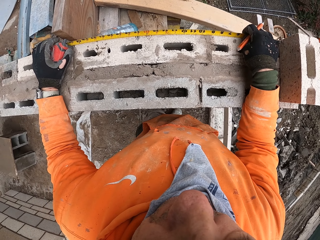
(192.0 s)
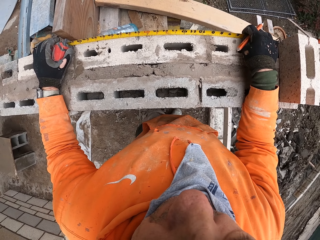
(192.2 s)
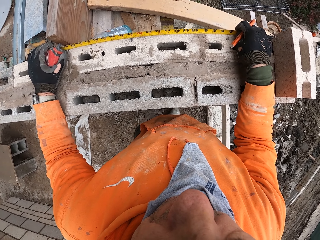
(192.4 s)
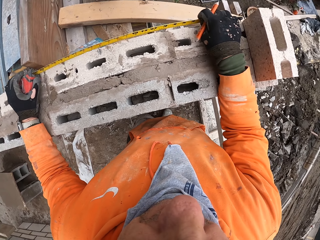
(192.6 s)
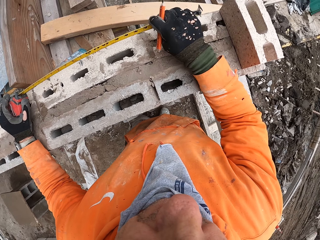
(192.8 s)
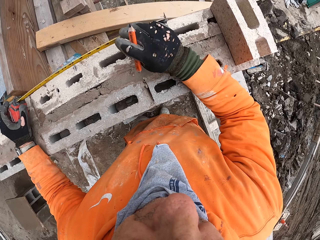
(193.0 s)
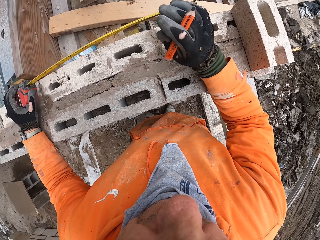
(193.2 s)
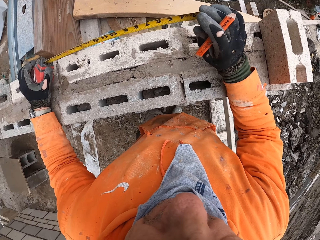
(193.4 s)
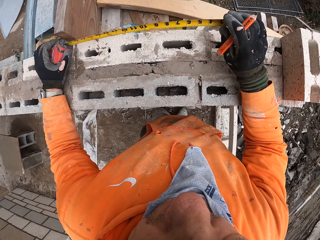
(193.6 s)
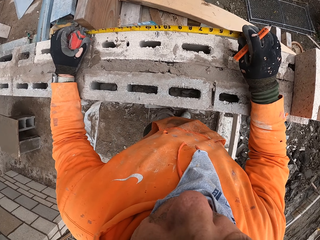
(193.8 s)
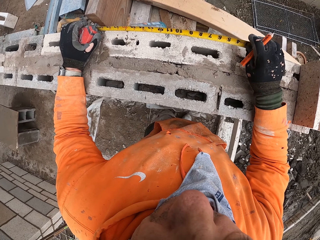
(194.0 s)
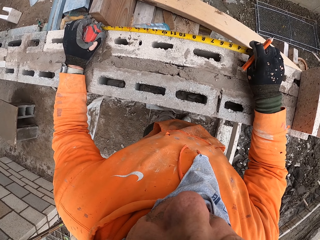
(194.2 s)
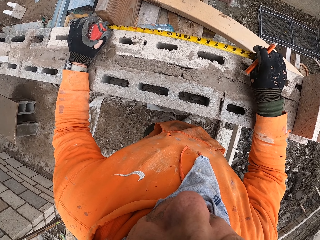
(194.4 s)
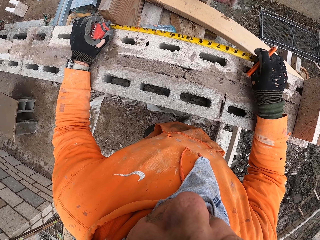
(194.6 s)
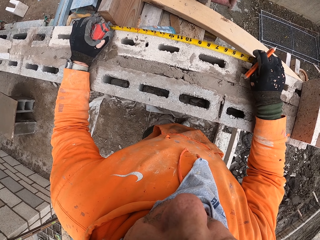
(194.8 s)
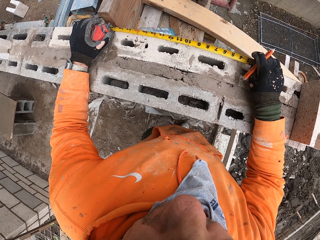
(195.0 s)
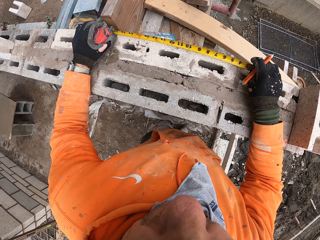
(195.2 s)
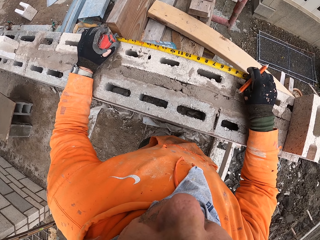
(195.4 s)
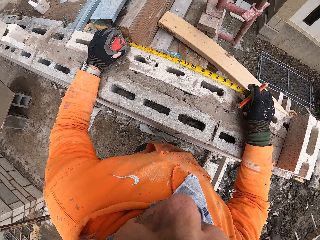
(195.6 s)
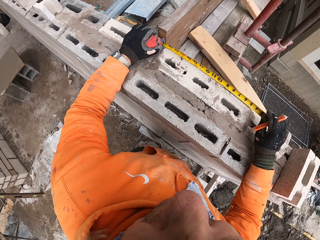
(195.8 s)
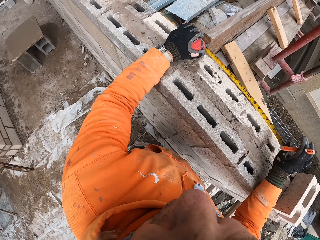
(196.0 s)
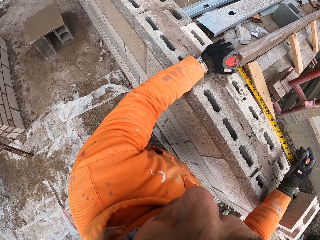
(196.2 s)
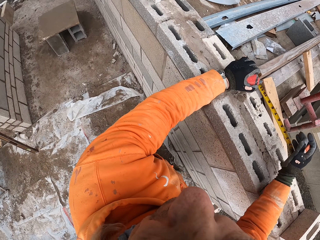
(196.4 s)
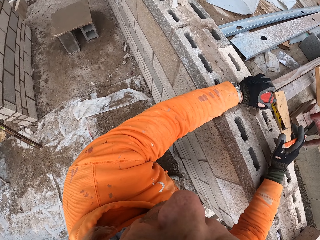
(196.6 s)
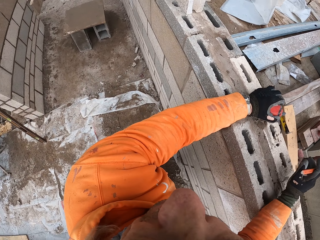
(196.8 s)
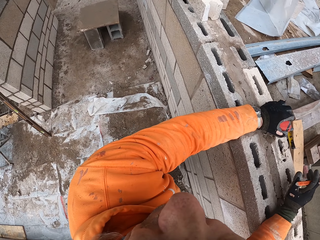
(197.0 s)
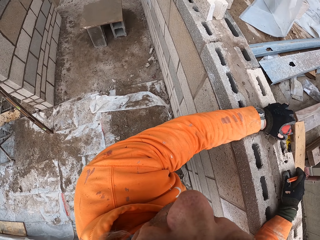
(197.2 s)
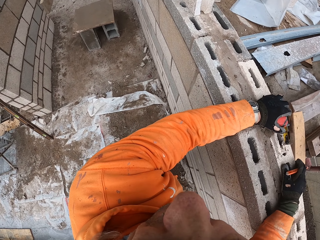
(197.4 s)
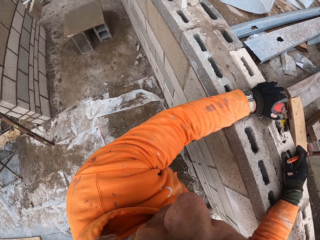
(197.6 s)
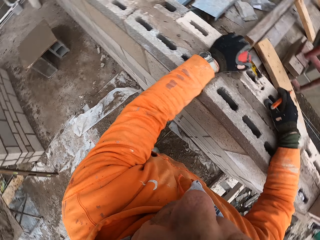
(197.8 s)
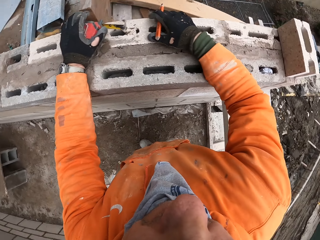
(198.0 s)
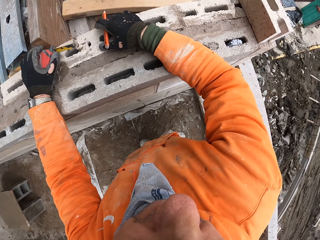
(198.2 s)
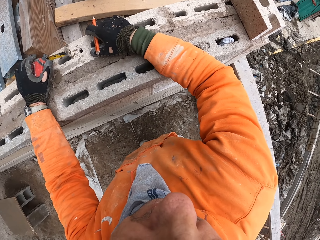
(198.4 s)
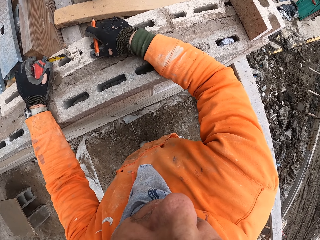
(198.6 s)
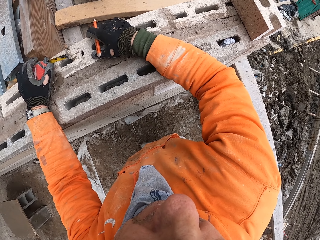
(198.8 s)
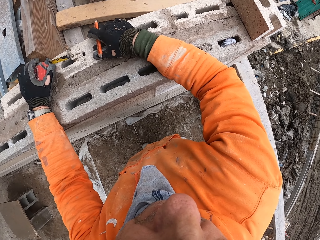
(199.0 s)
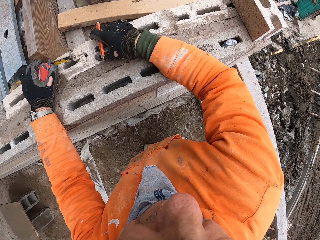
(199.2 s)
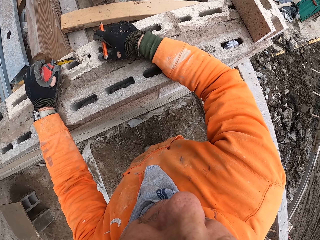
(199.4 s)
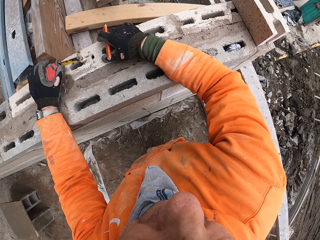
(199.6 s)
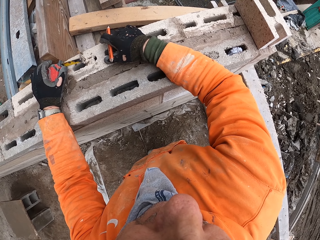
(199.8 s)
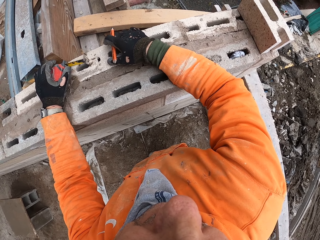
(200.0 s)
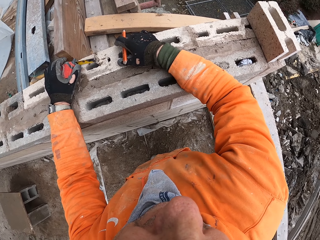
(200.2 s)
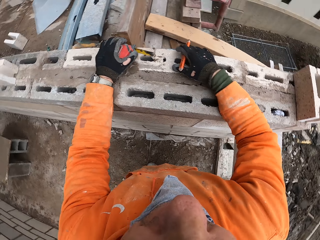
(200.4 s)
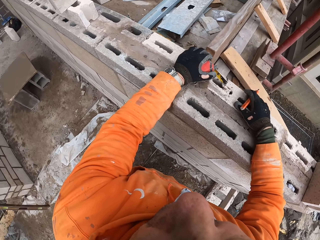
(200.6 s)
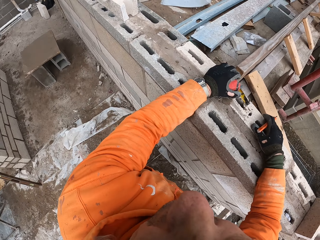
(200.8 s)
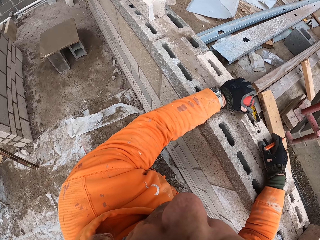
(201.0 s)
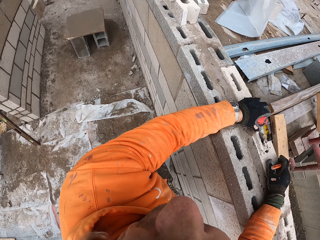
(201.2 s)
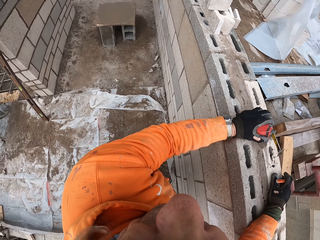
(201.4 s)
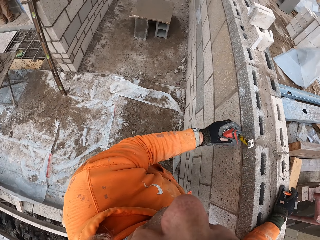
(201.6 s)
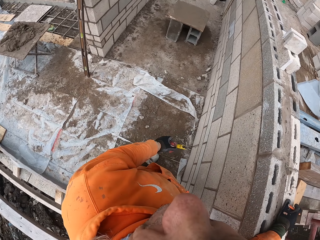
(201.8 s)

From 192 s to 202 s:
The camera wearer looks at the tape measure. He releases the slot hook from the hollow block. He folds the tape measure. He pushes the hook slot using his right hand. He looks around the new building foundation. He places a hand on the hollow block.

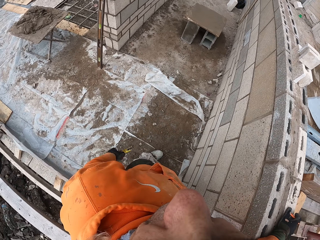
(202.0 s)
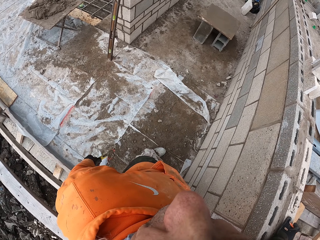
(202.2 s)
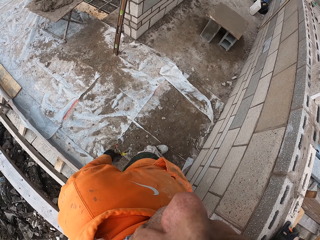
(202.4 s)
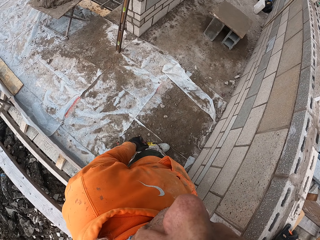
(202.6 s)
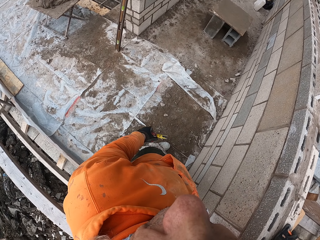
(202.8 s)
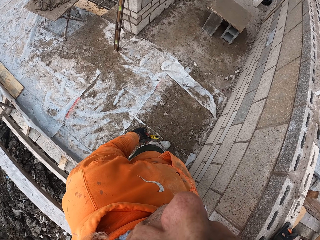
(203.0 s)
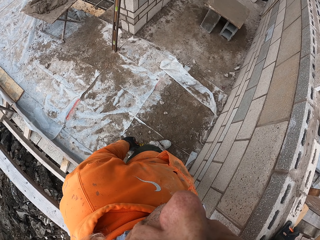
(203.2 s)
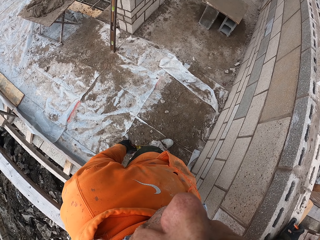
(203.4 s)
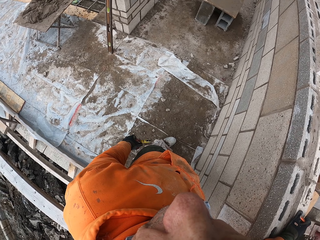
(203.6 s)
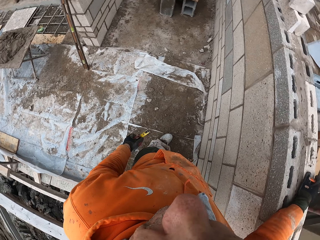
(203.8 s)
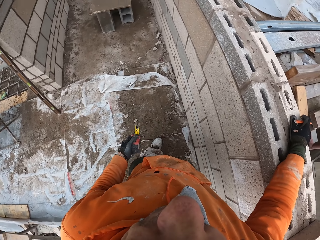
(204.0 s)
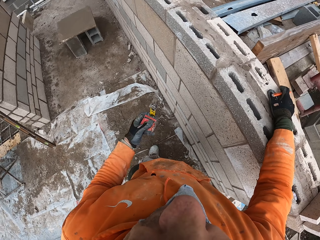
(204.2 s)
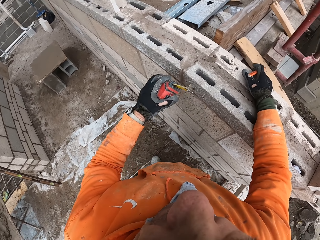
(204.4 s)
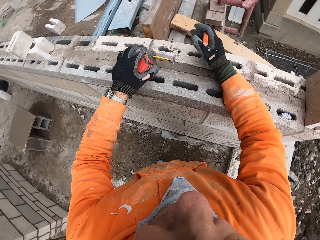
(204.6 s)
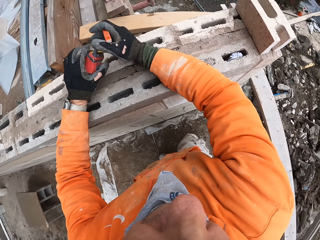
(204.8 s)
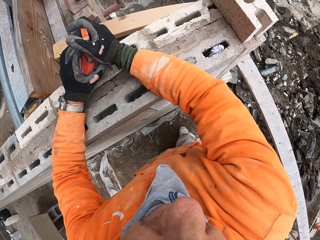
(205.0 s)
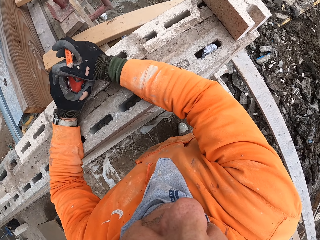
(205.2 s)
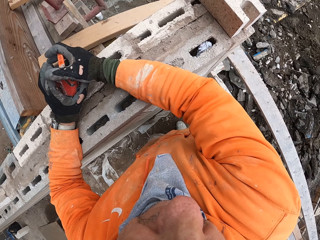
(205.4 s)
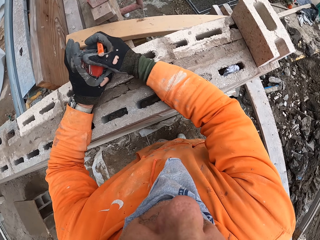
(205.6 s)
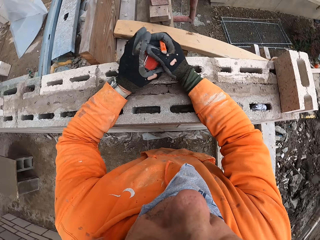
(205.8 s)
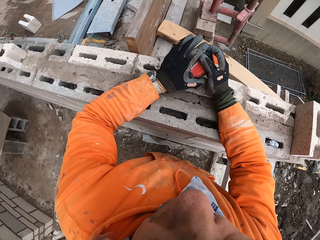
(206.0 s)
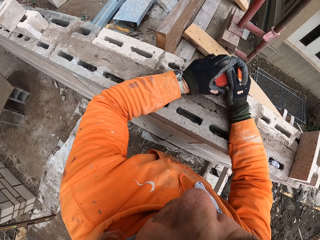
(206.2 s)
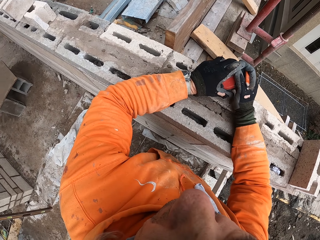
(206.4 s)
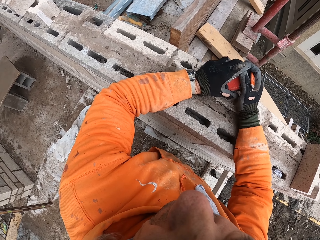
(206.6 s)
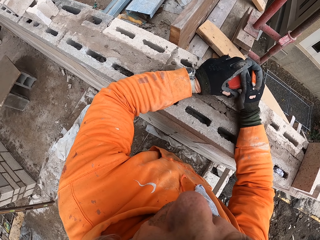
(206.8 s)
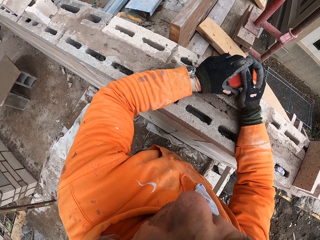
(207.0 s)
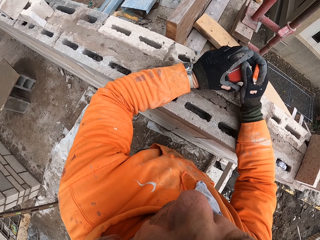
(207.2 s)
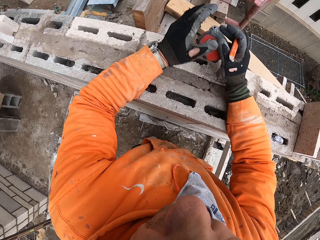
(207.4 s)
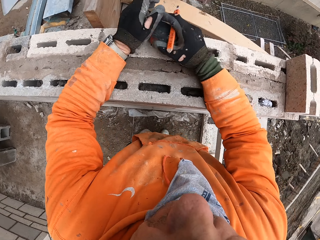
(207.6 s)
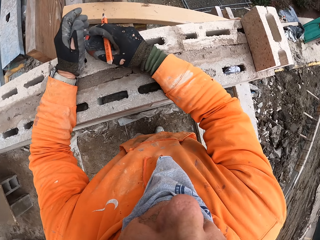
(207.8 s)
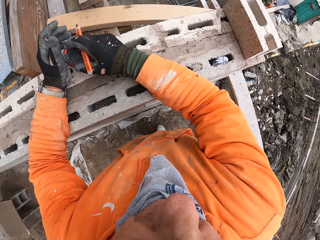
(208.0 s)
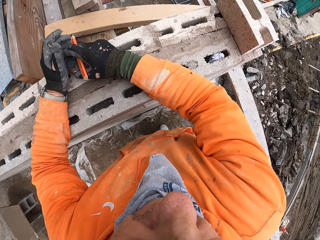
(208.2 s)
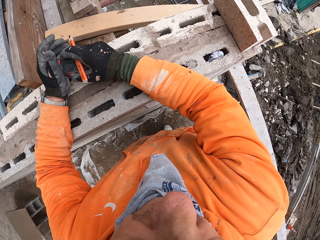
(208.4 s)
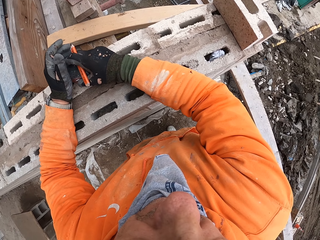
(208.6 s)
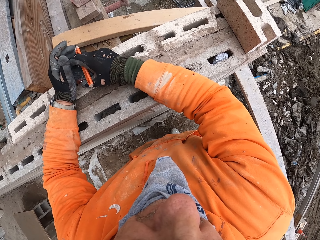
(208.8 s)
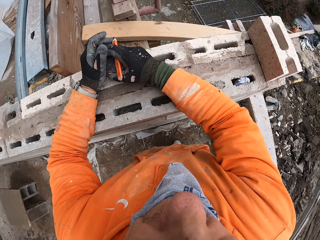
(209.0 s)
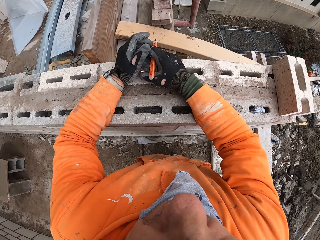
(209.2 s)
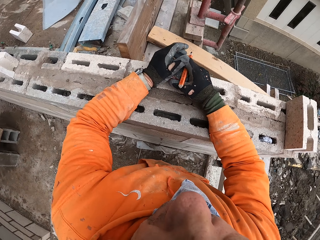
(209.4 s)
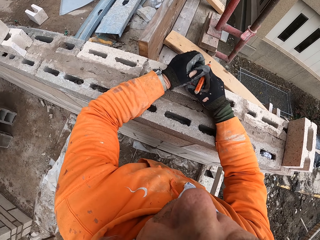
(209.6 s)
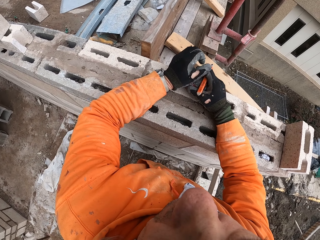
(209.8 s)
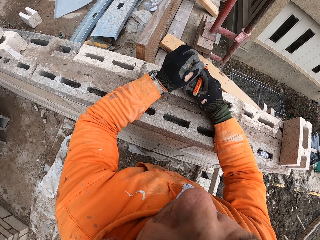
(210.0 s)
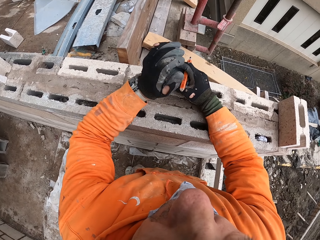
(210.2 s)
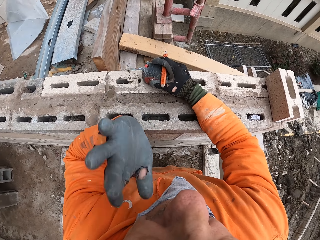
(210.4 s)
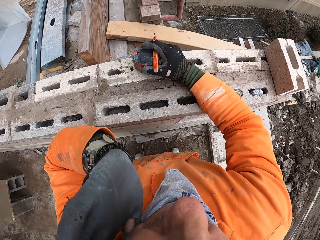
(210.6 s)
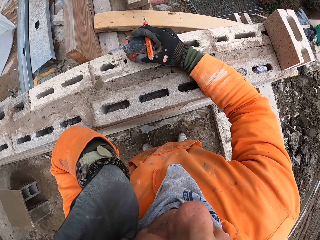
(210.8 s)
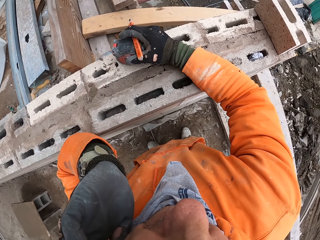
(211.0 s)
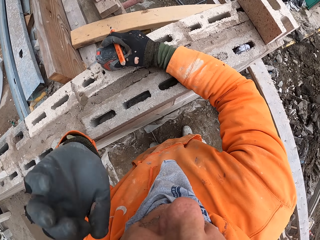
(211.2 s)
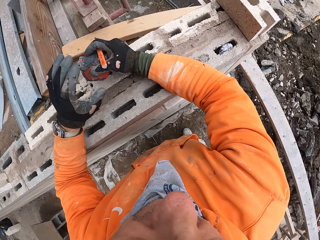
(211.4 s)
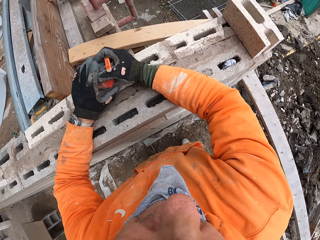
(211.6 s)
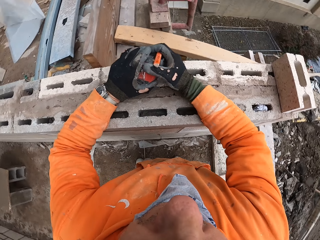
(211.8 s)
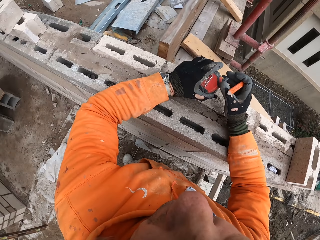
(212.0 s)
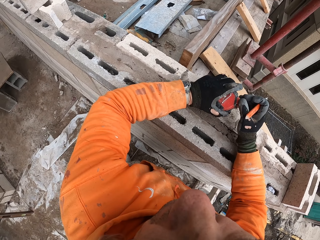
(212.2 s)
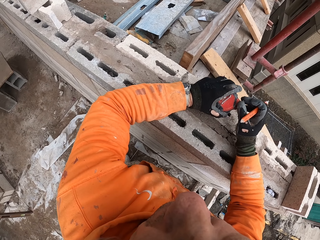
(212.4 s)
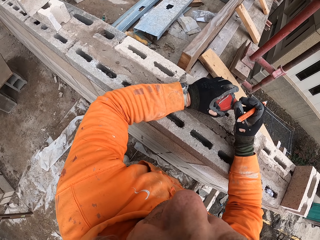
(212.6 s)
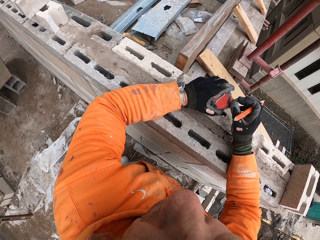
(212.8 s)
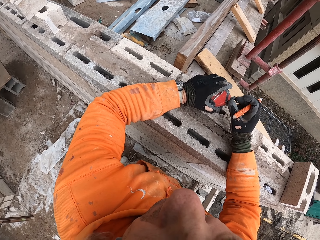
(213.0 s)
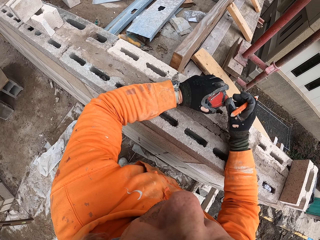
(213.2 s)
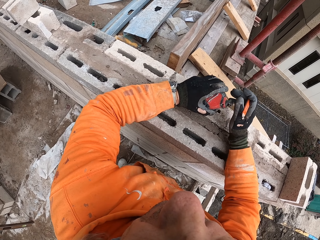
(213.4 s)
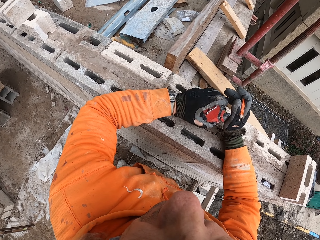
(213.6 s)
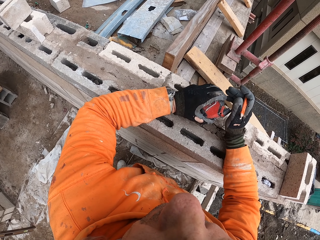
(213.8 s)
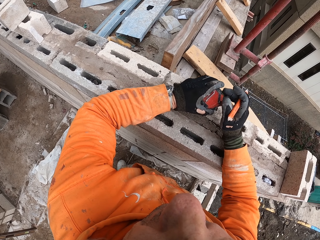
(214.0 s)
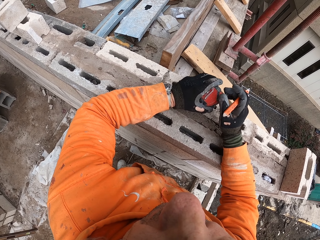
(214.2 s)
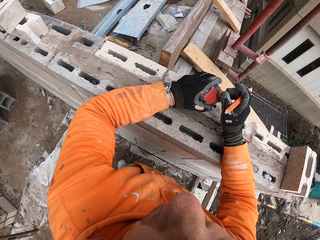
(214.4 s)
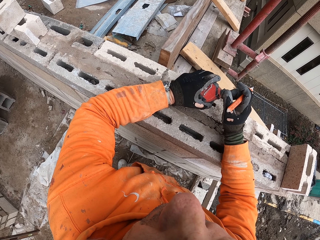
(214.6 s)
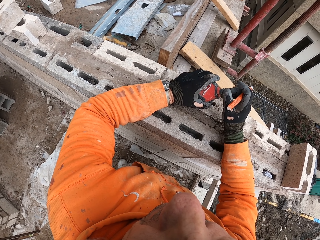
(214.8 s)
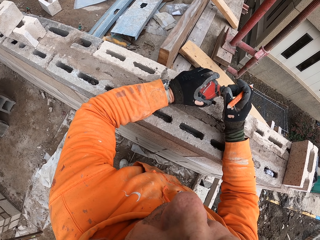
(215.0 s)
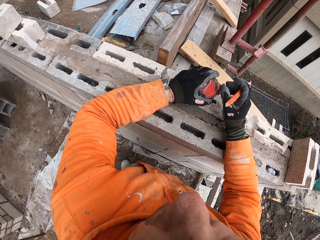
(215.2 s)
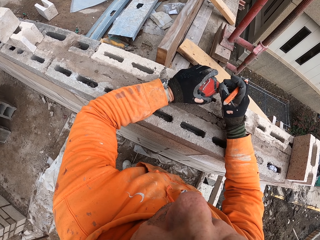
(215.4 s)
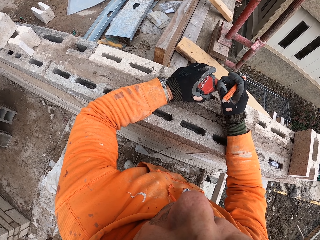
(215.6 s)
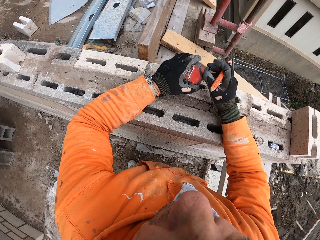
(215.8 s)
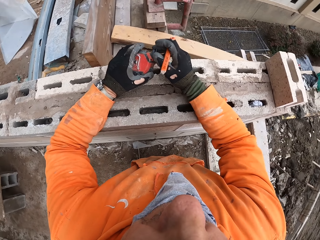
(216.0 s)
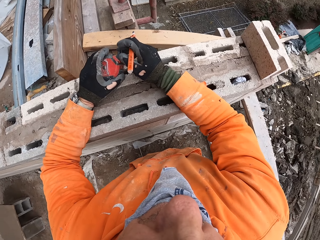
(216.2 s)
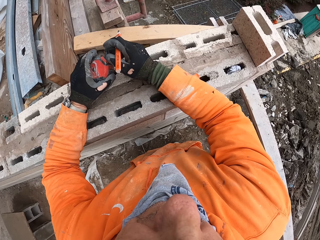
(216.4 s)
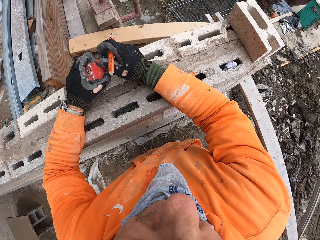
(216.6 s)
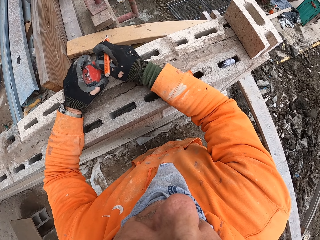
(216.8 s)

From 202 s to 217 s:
The camera wearer removes the left hand from the hollow blocks. He swings his left hand. He moves a hand towards the hollow blocks. He holds the tape measure using two hands. He releases the left hand from the tape measure. He taps the tape measure on the hollow block. He raises his left hand up towards the ear. He drops his left hand on the hollow blocks. He looks around the new building foundation. He touches the tape measure.
